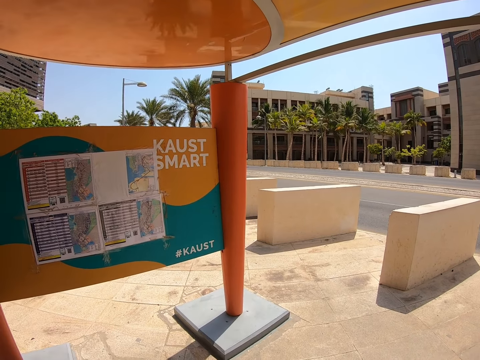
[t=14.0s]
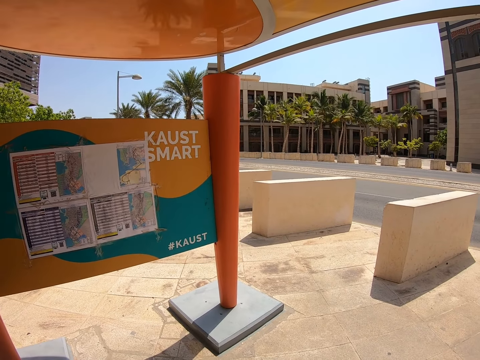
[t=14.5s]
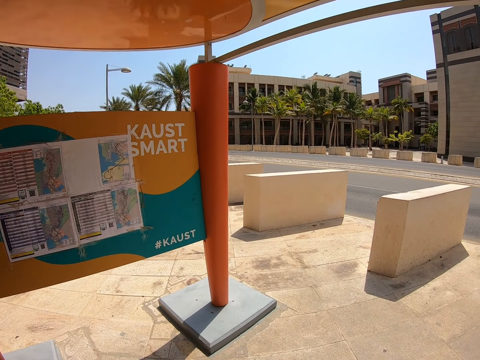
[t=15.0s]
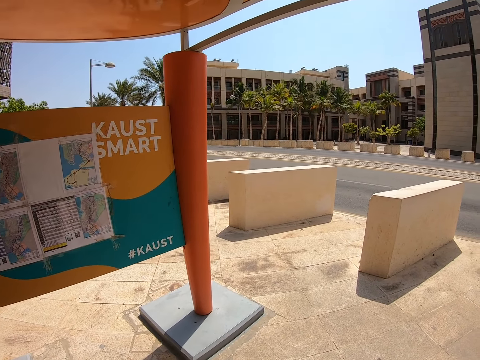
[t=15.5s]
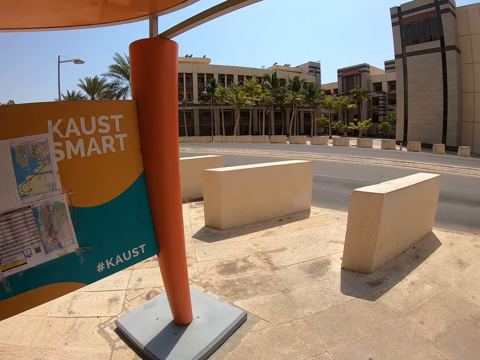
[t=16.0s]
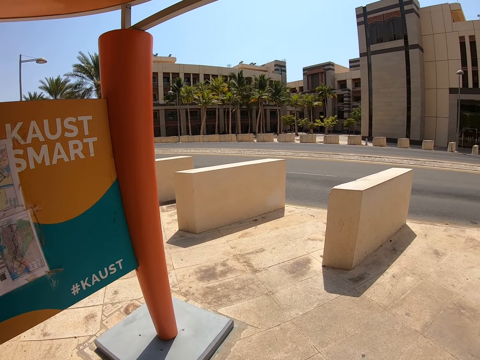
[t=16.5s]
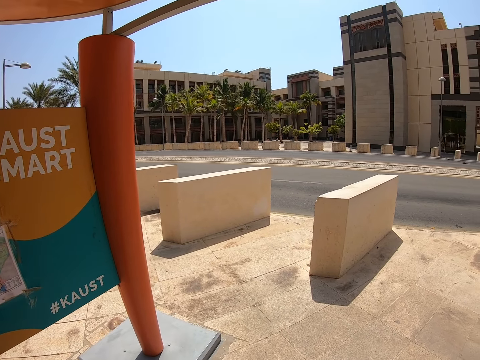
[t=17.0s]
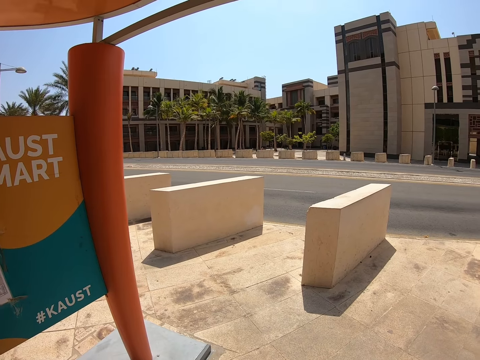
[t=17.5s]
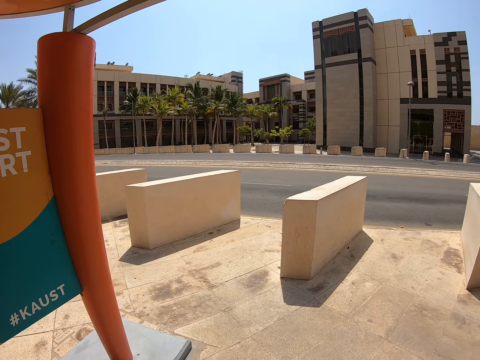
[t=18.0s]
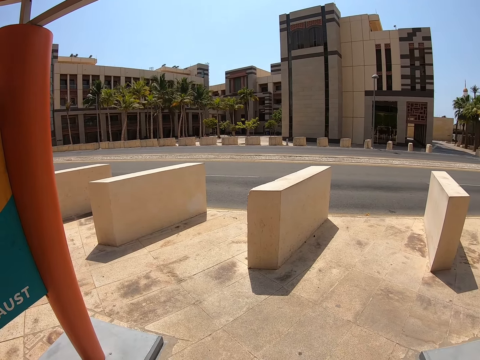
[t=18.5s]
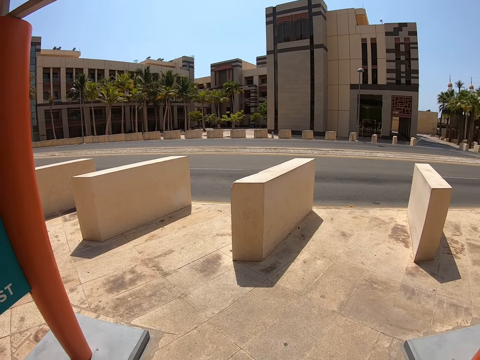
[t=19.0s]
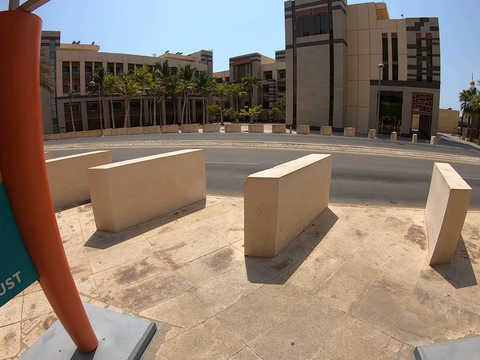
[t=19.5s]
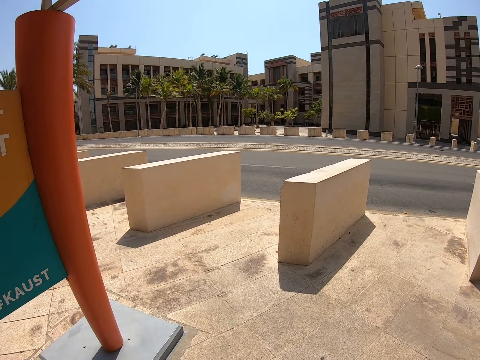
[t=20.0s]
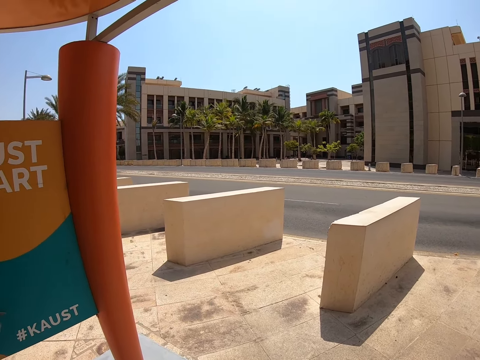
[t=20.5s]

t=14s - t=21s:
The camera wearer looks around the road.

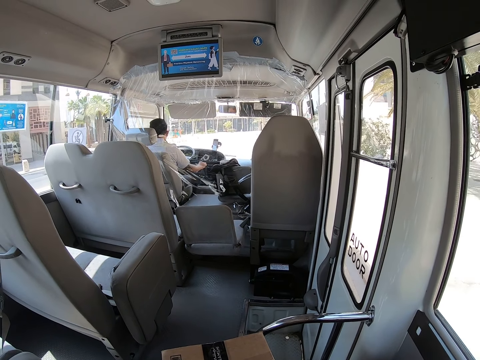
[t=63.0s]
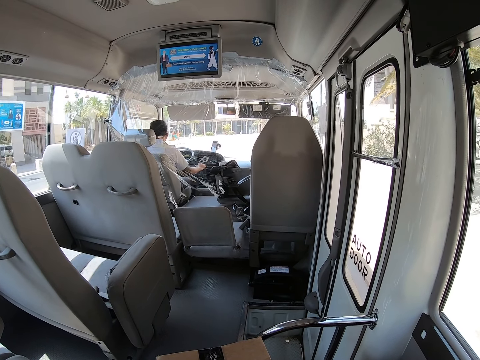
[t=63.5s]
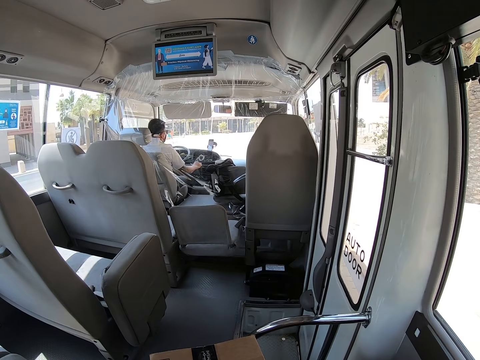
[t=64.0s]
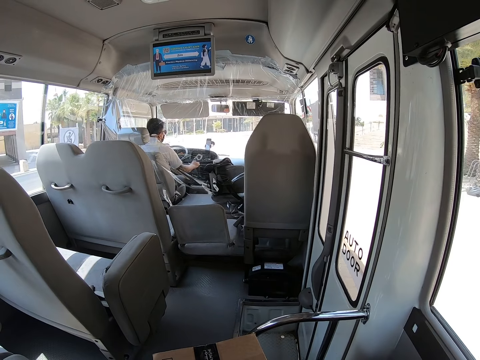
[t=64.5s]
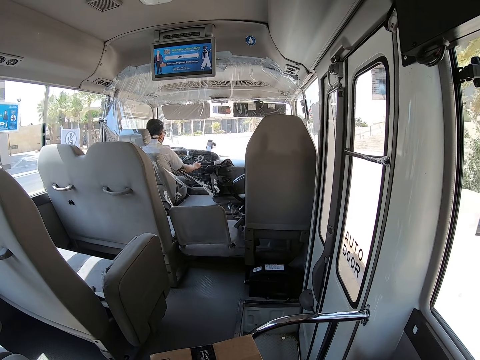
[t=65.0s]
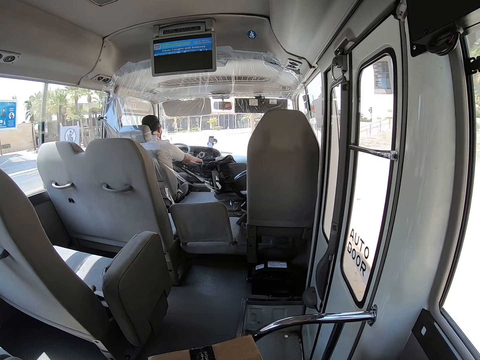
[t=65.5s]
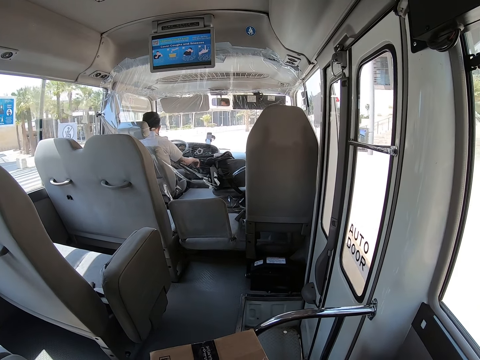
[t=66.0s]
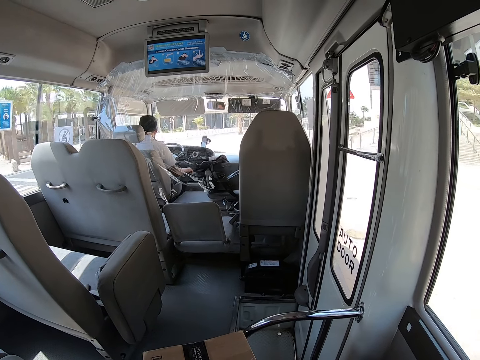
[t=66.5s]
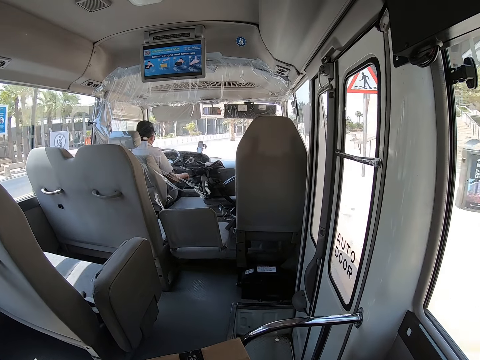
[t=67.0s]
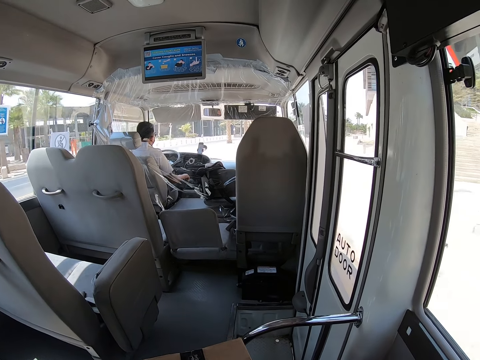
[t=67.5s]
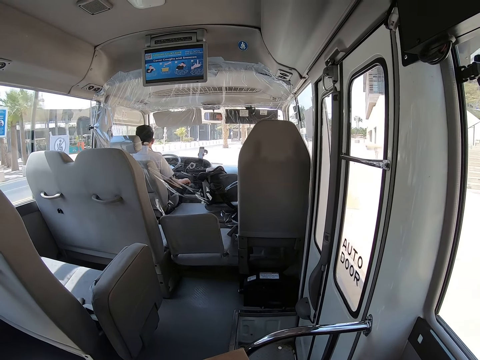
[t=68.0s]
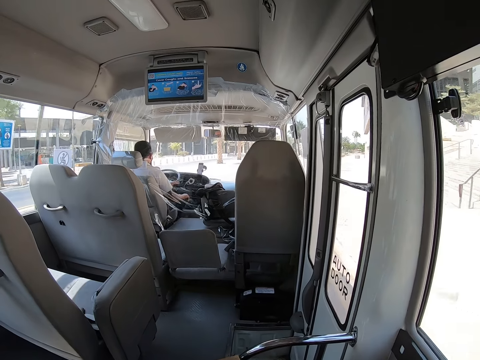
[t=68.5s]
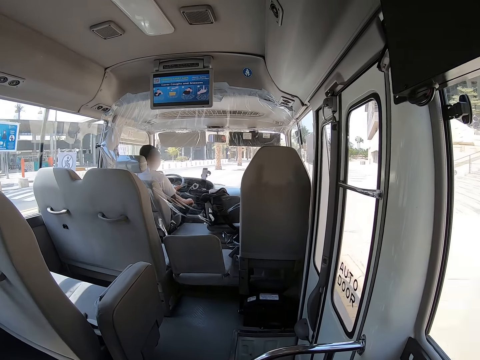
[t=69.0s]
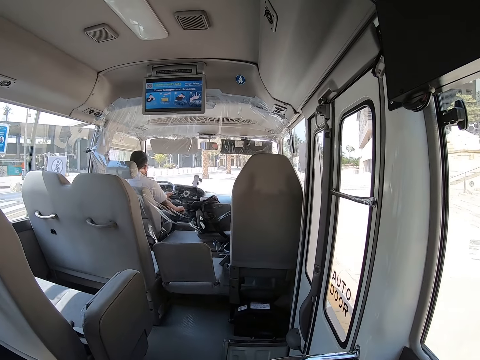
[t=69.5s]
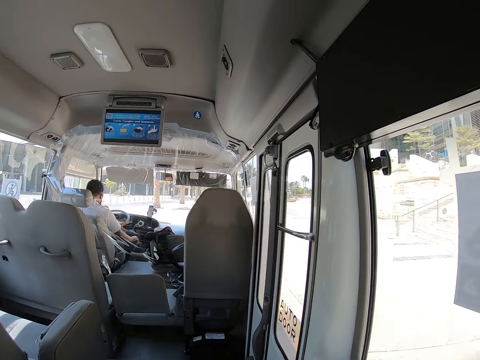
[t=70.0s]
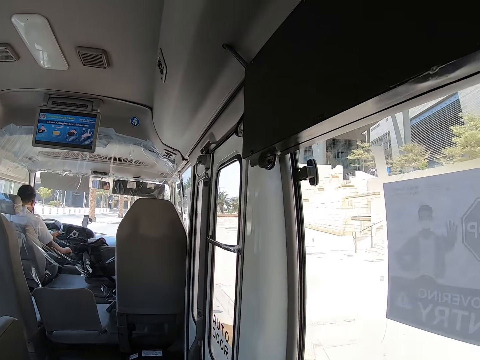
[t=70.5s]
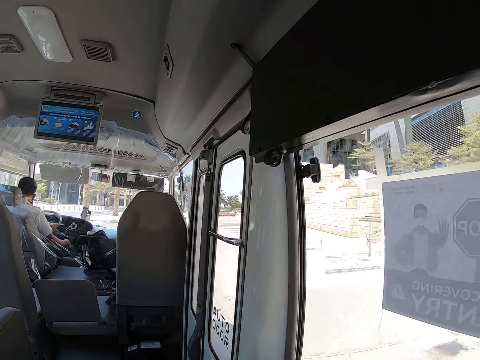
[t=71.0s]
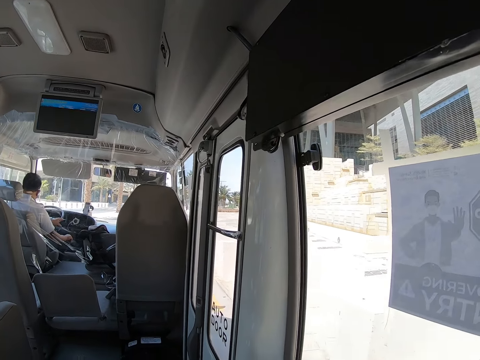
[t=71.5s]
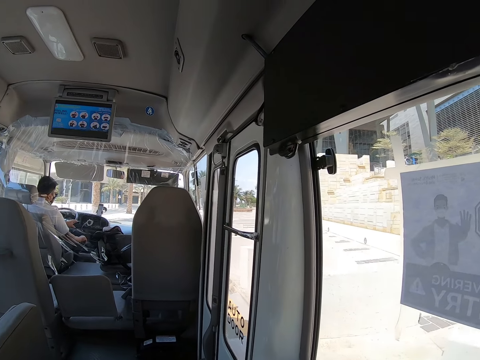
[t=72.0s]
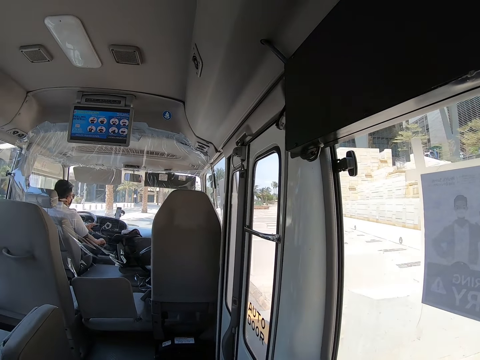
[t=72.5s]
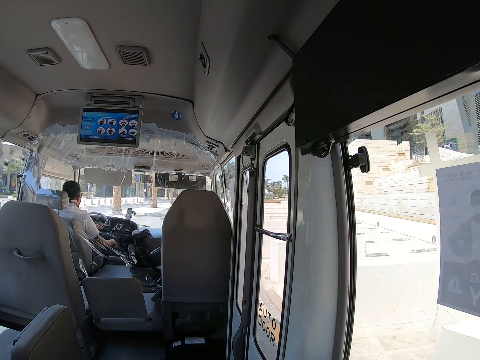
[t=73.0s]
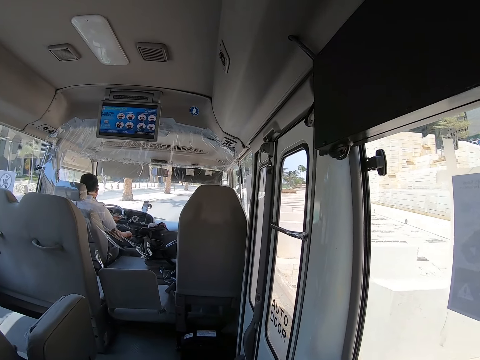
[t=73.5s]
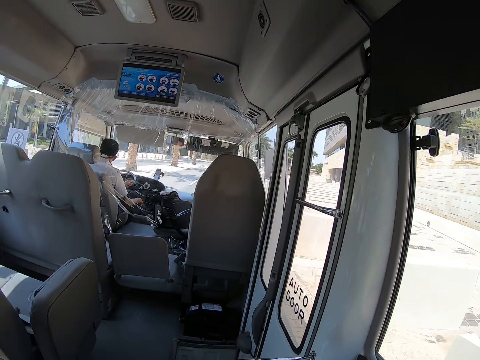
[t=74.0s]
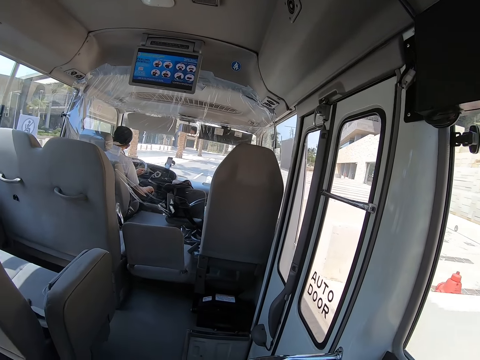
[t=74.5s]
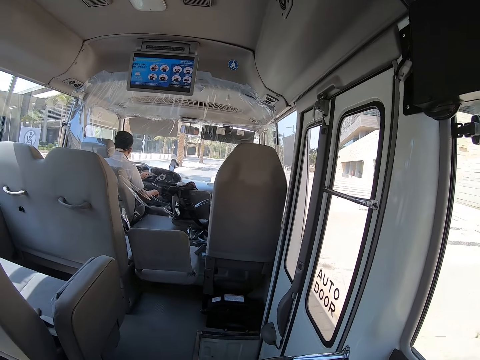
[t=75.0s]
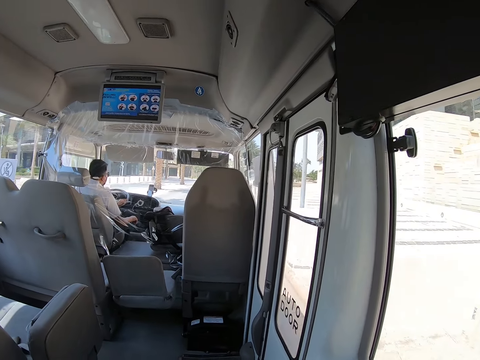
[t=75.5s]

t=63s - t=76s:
A man drives a bus. The camera wearer looks through the window.

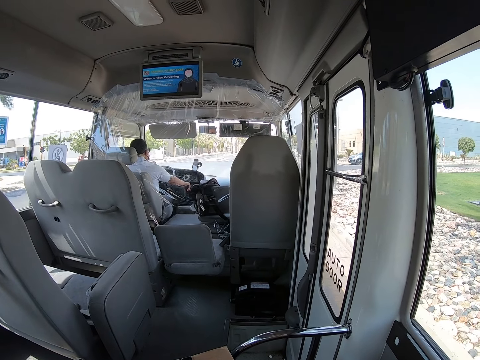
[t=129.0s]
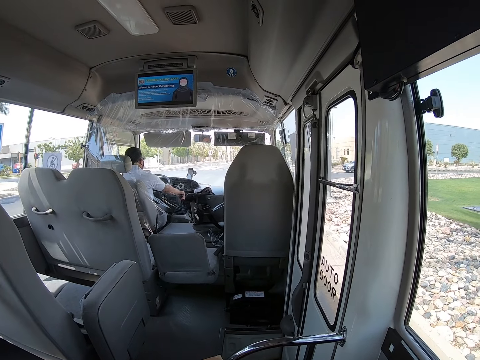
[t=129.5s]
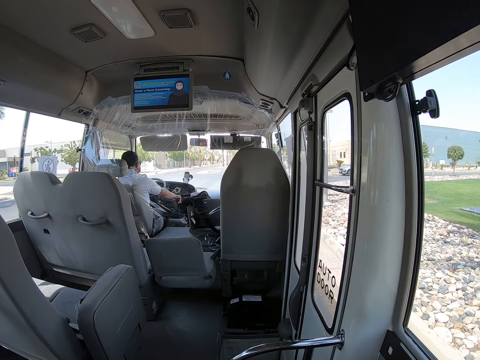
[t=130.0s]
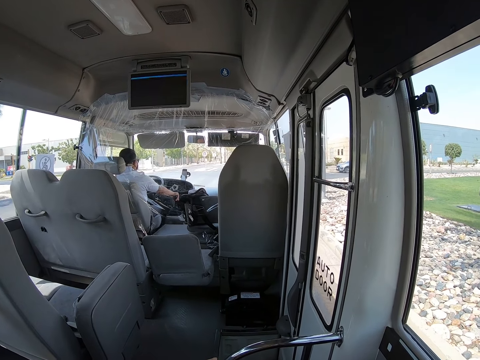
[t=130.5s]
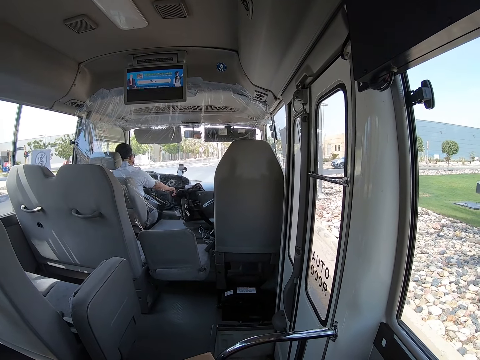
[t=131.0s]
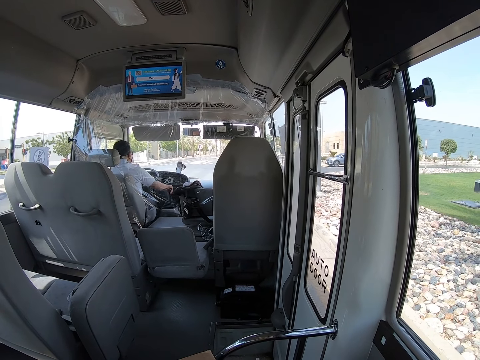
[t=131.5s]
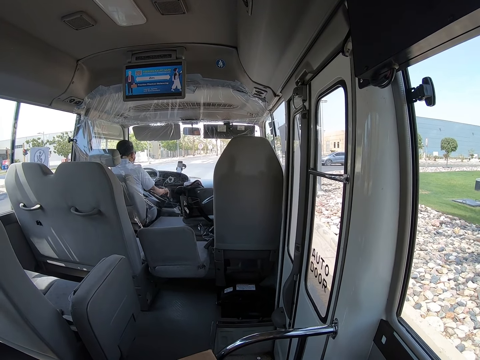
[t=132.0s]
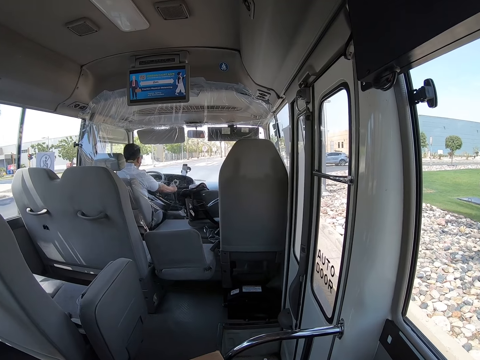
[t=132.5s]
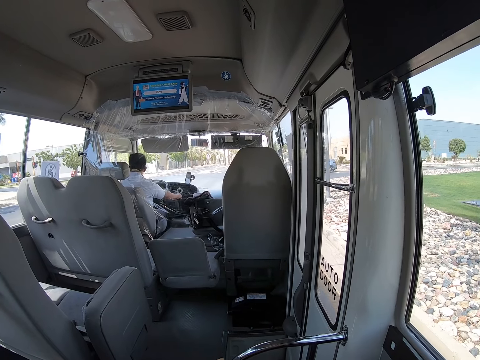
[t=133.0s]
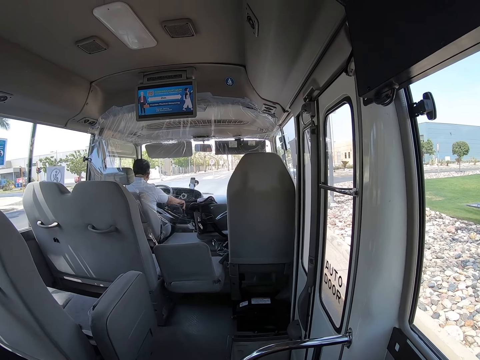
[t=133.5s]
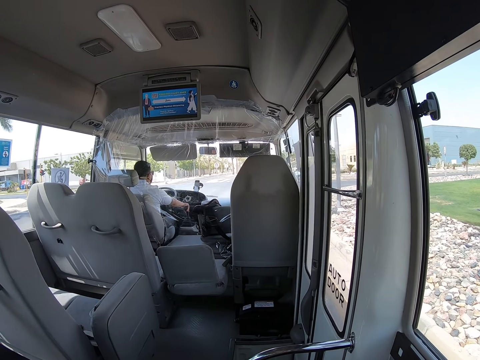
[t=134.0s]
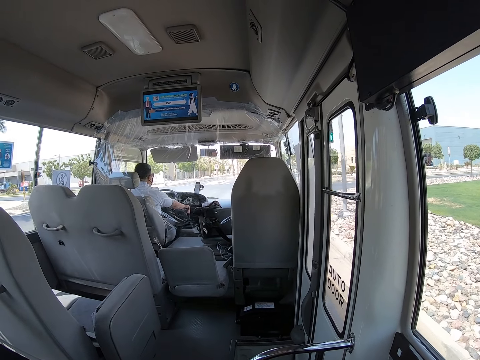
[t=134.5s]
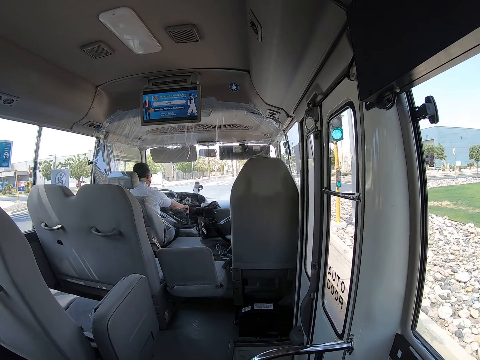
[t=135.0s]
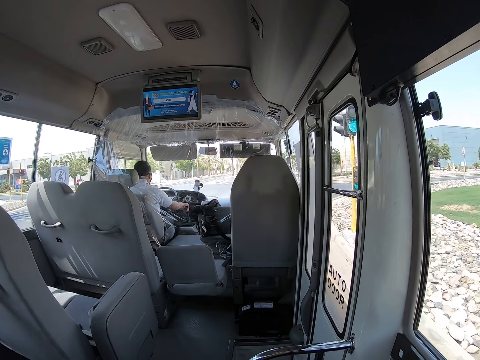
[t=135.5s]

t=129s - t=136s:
A man stops the bus. The man drives the bus.
